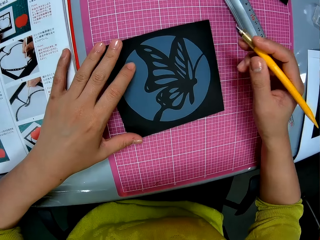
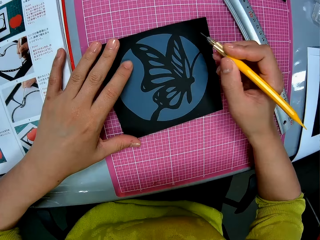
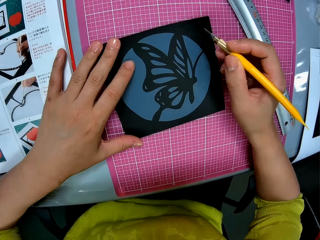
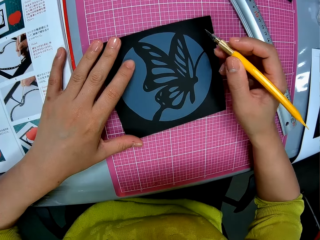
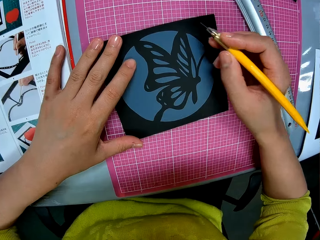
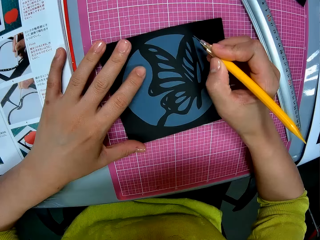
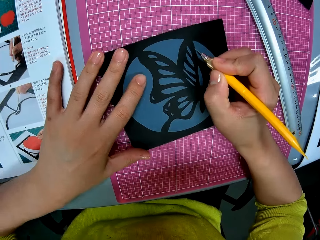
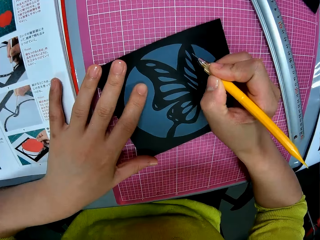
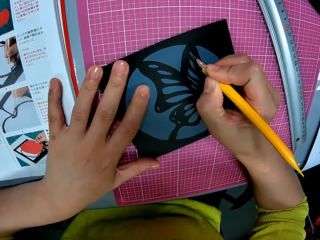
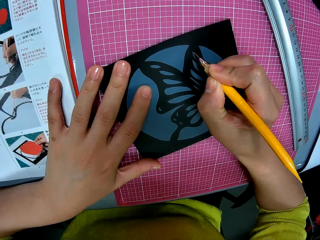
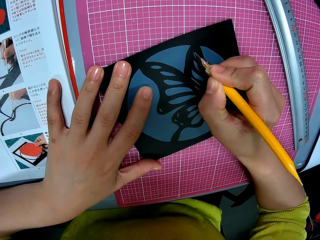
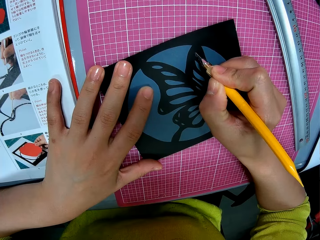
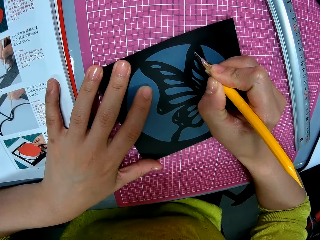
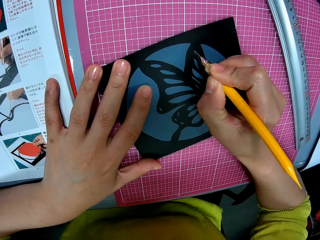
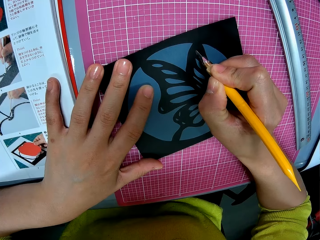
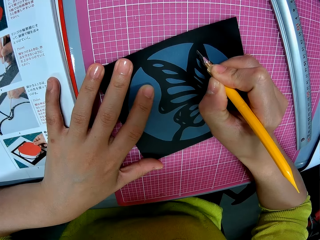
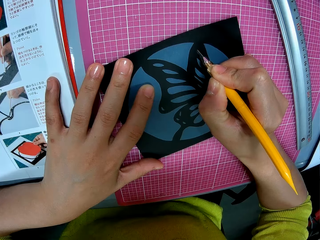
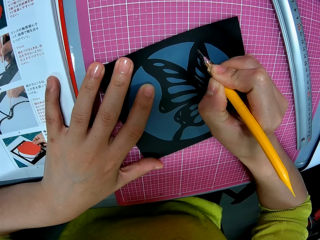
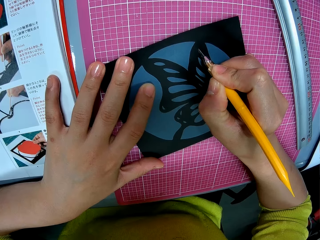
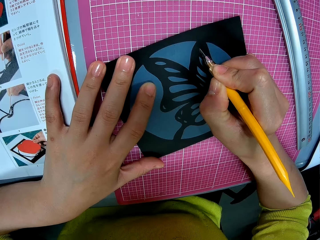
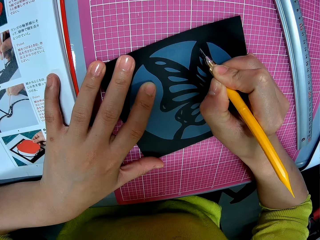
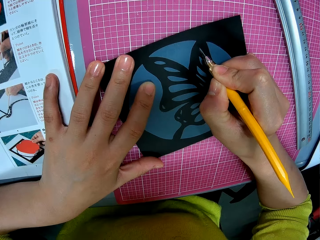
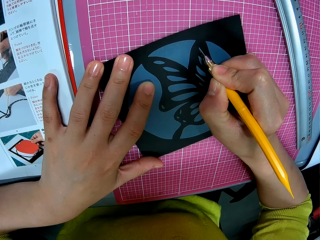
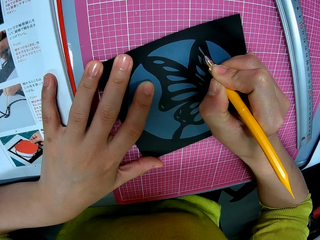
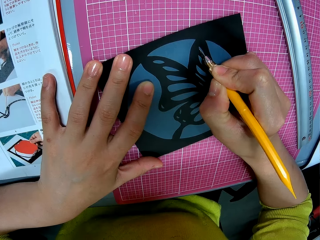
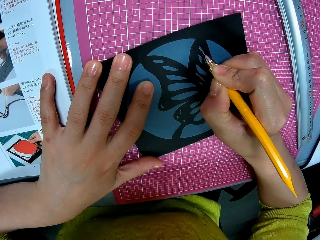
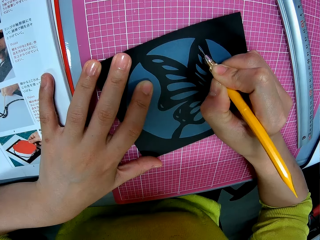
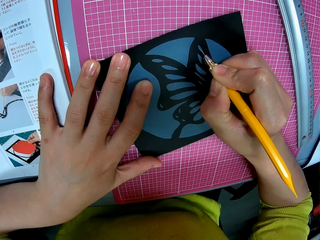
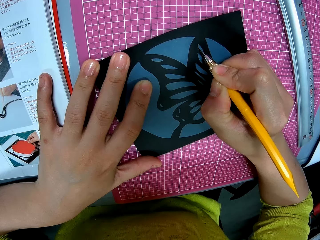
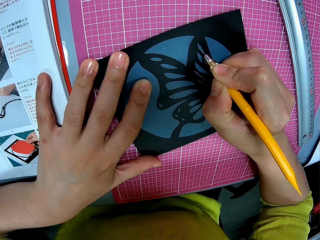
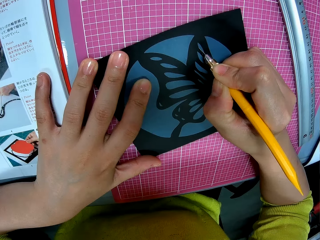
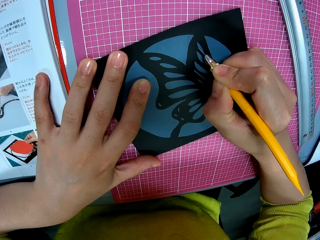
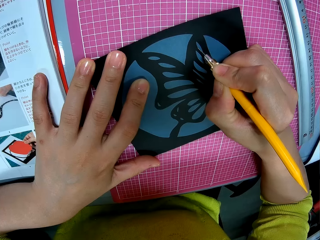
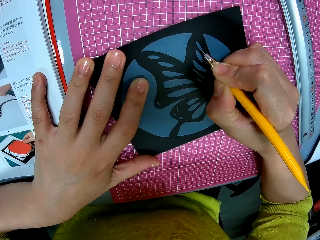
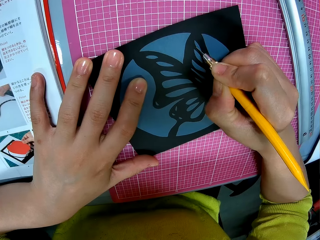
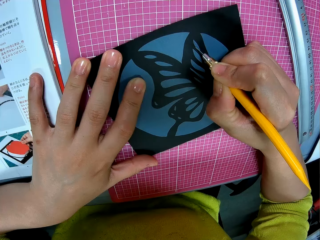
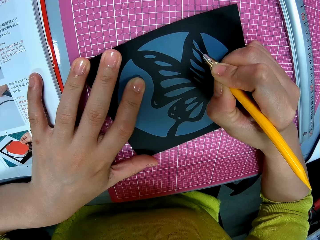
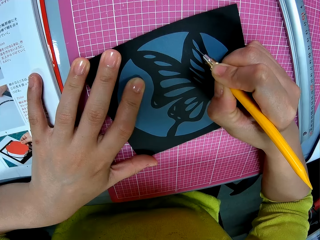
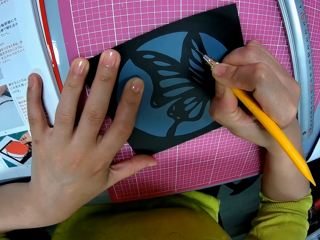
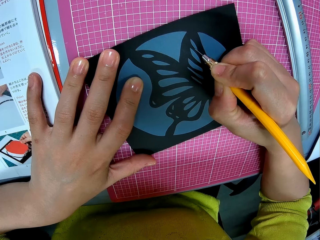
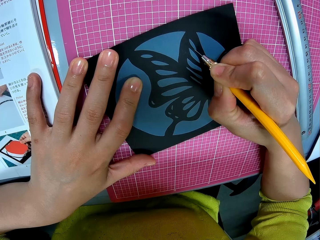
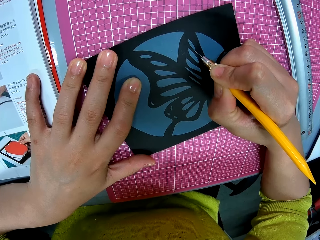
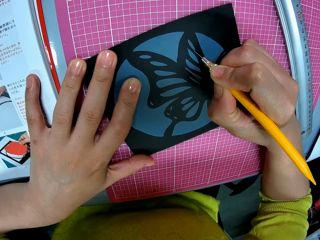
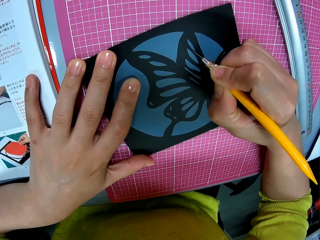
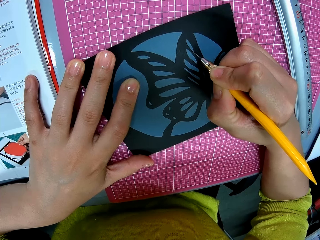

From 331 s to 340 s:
The camera wearer cuts the image with the pen cutter.

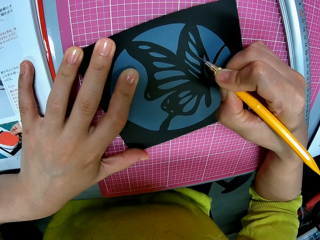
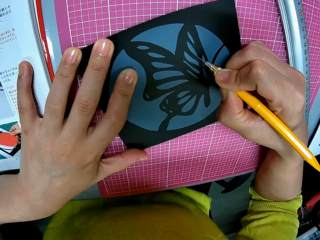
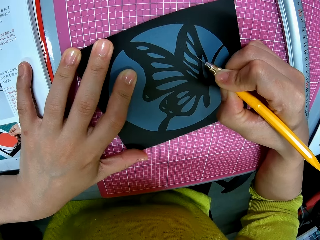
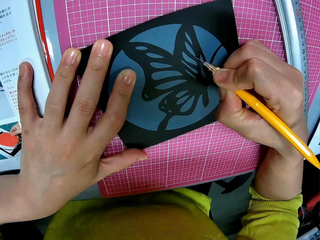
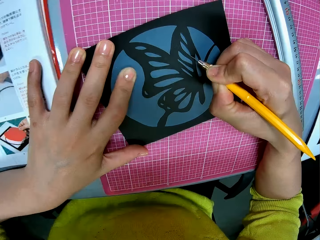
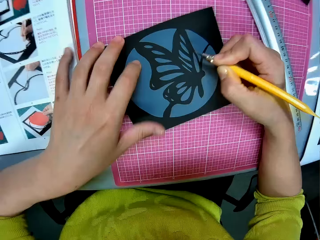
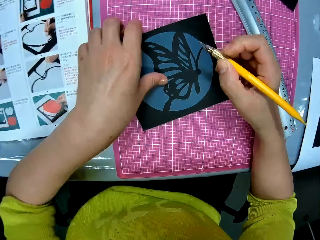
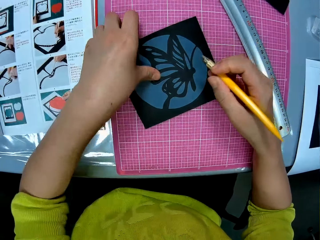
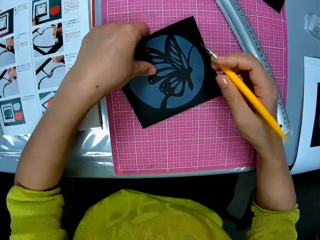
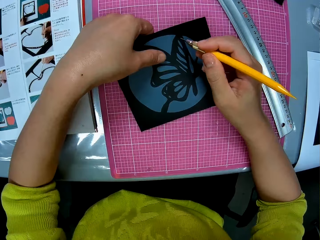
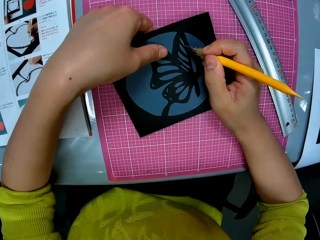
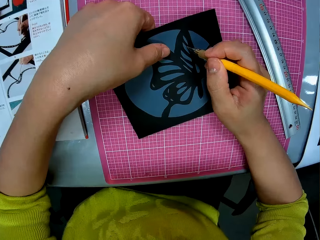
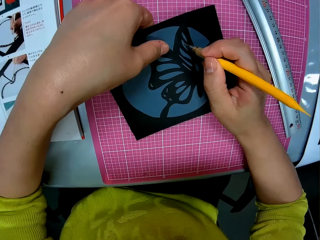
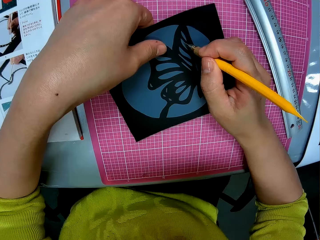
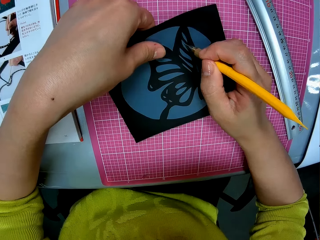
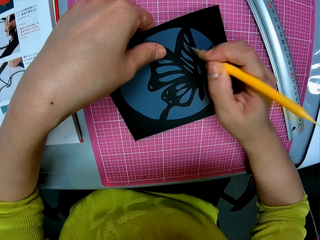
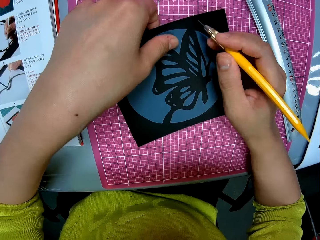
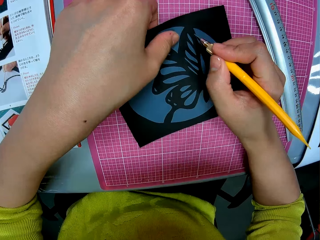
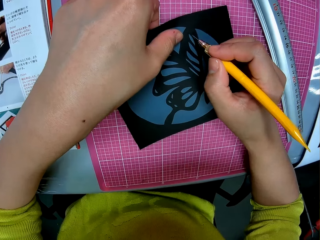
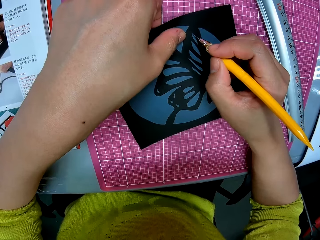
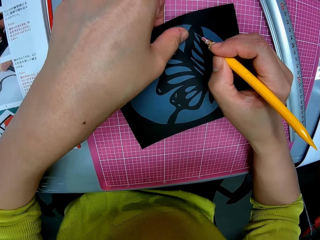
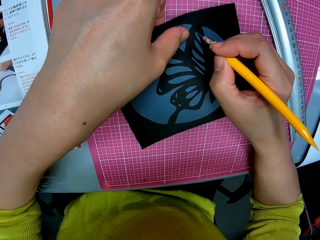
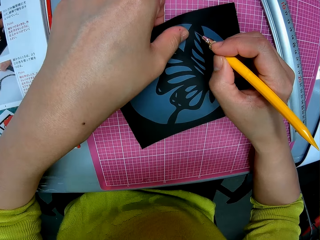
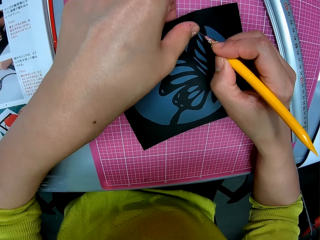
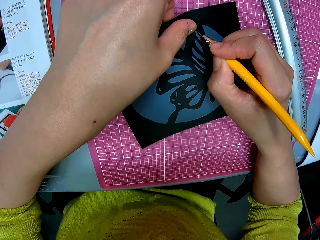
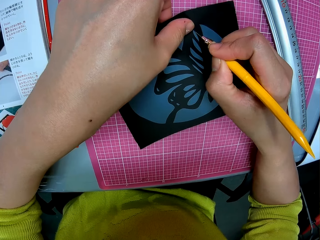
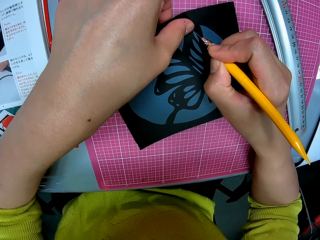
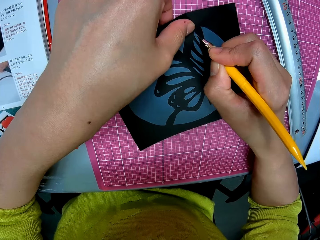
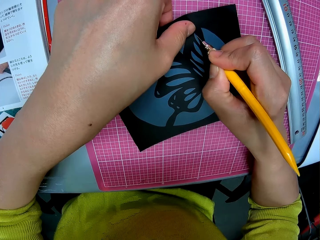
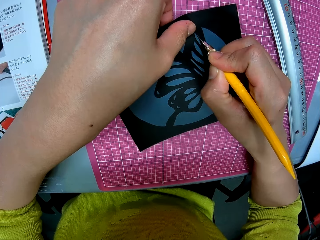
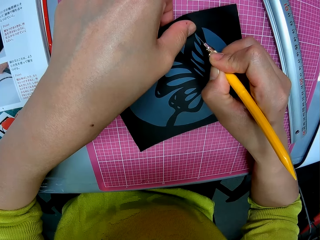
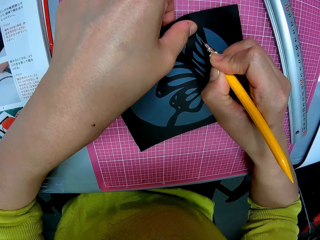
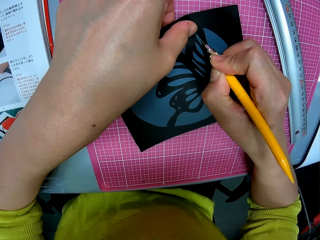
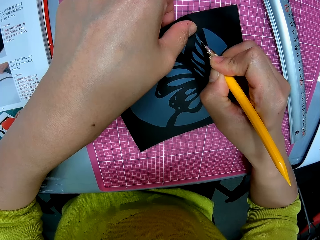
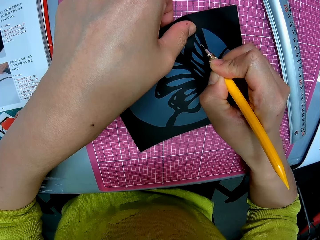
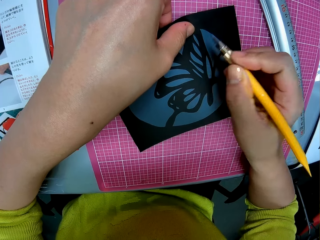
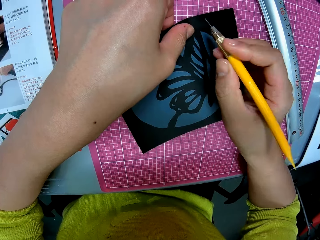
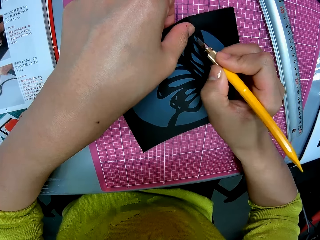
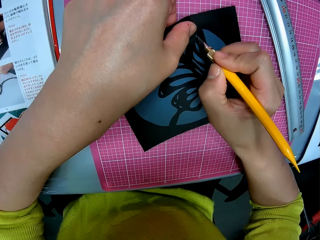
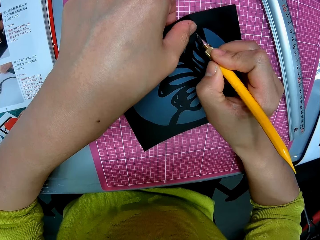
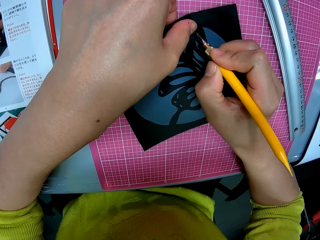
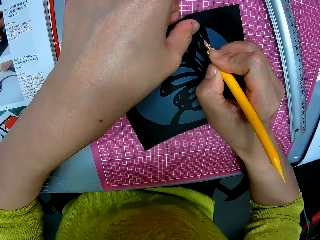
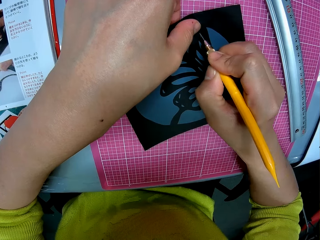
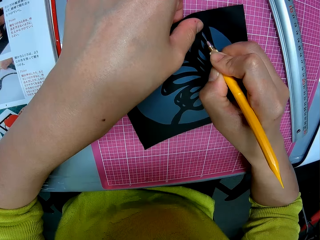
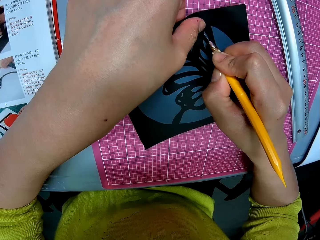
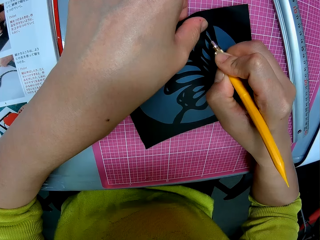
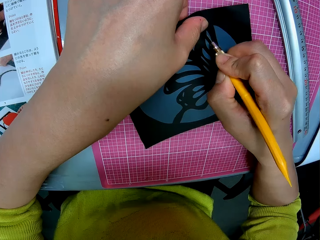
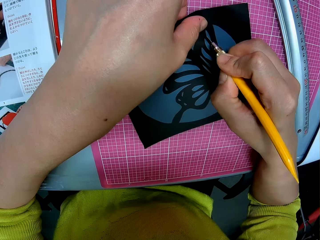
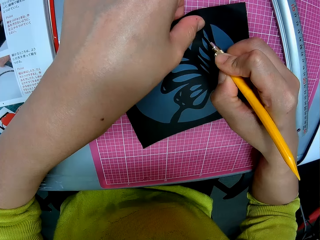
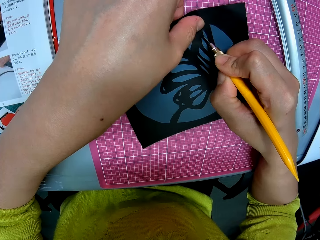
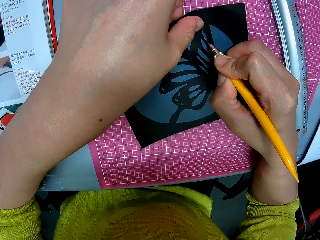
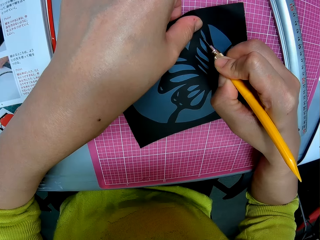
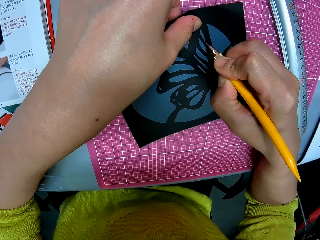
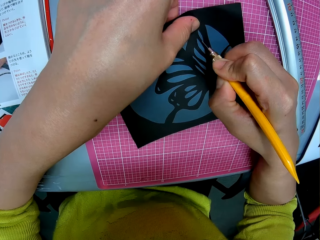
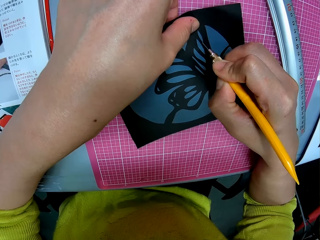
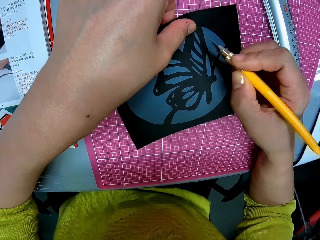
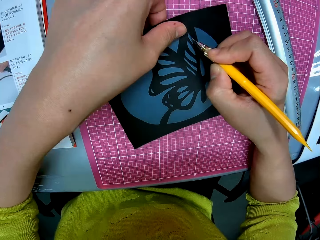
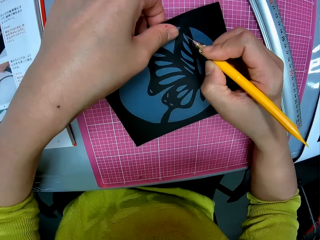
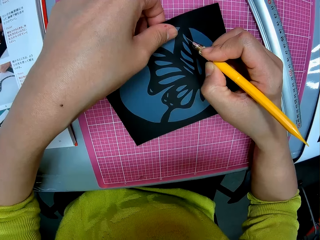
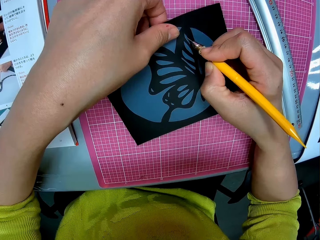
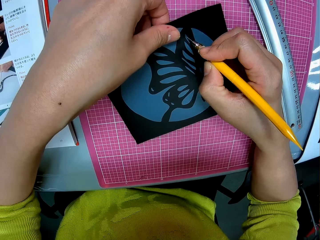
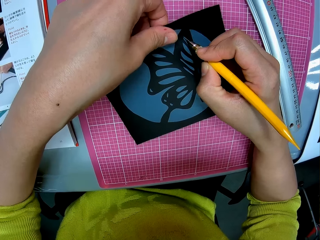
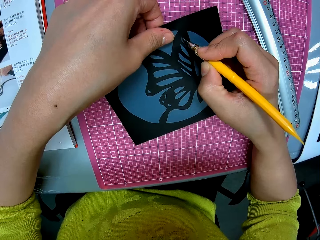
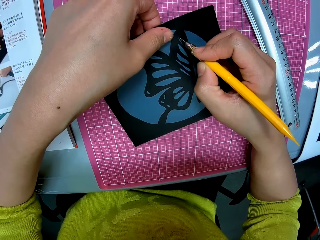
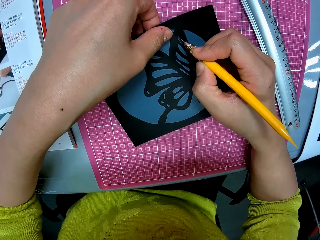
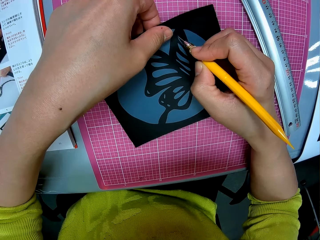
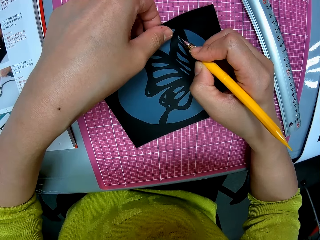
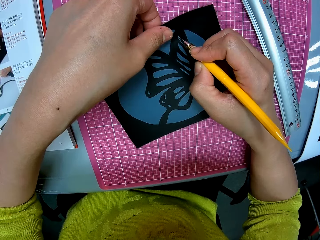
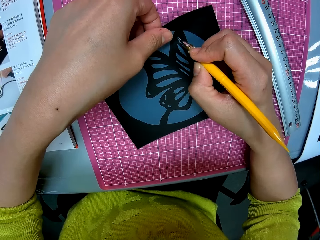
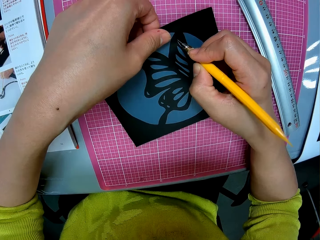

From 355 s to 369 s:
The camera wearer adjusts the card stock paper. He holds his left hand on the image on the table. He cuts the image with the pen cutter. He plucks out the cut piece of paper.
